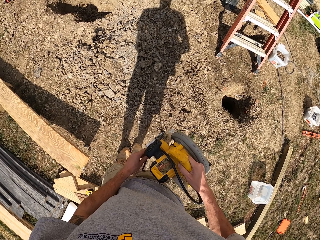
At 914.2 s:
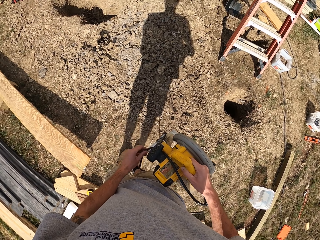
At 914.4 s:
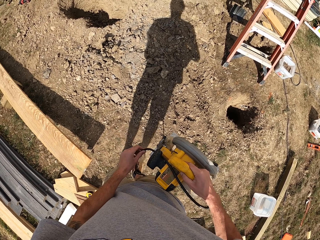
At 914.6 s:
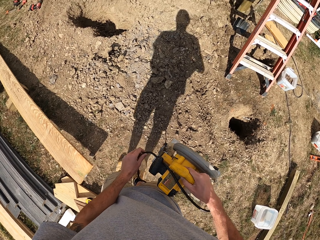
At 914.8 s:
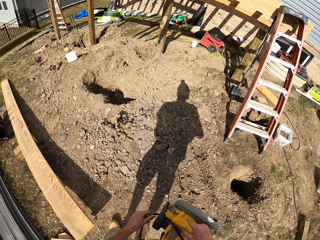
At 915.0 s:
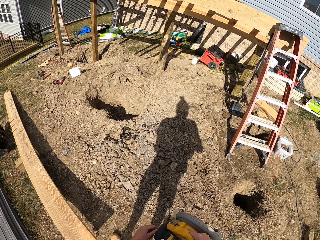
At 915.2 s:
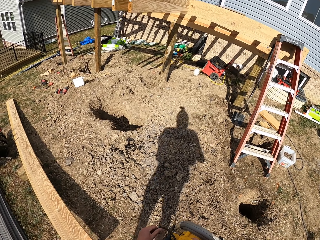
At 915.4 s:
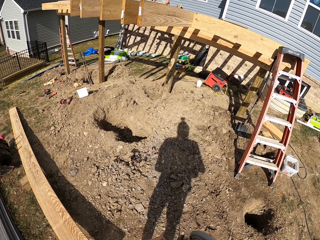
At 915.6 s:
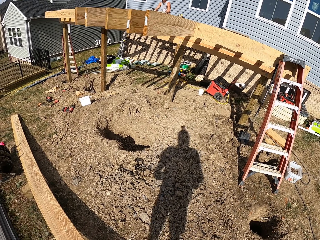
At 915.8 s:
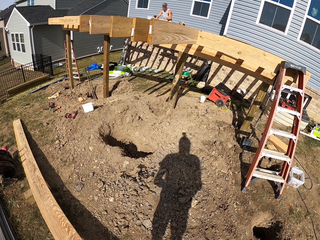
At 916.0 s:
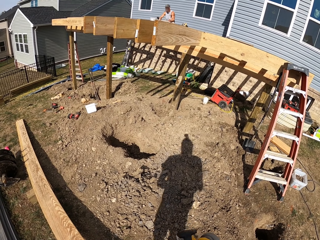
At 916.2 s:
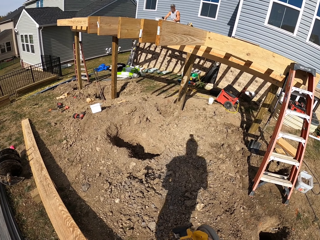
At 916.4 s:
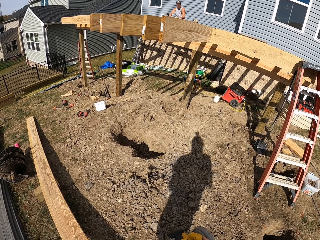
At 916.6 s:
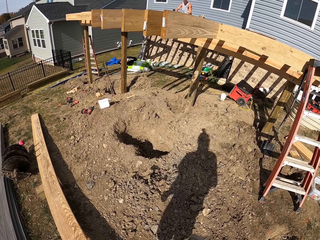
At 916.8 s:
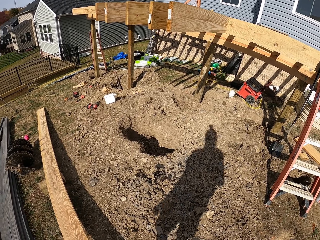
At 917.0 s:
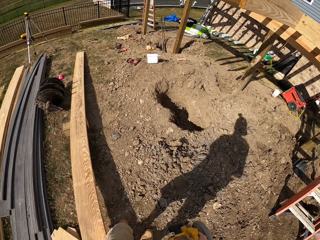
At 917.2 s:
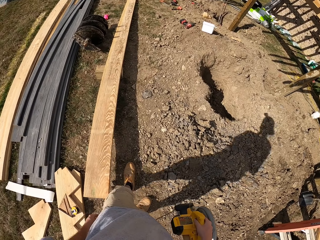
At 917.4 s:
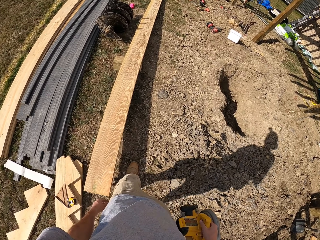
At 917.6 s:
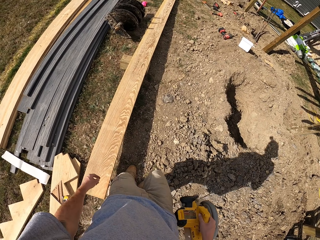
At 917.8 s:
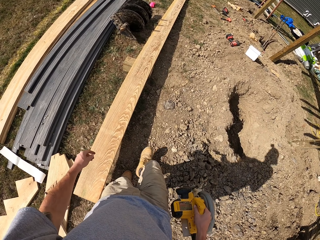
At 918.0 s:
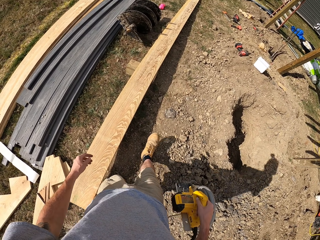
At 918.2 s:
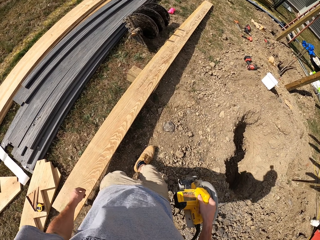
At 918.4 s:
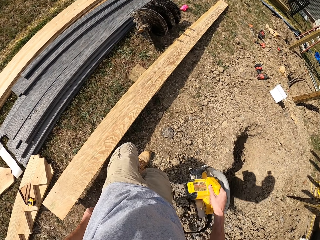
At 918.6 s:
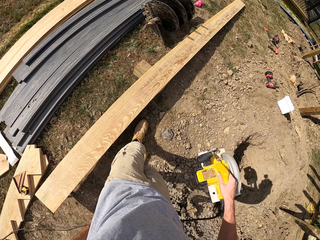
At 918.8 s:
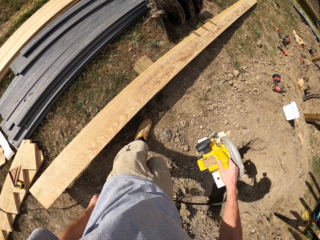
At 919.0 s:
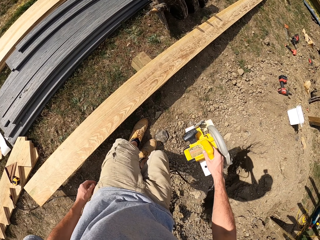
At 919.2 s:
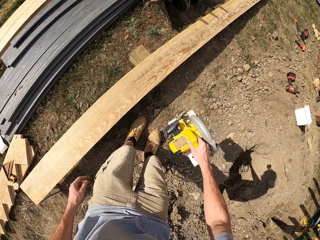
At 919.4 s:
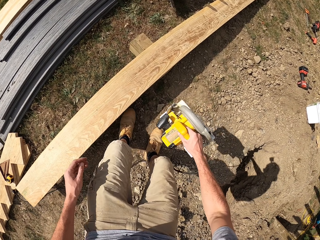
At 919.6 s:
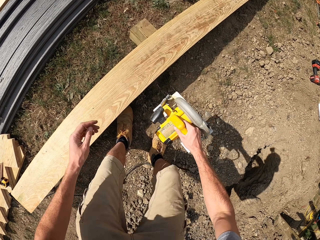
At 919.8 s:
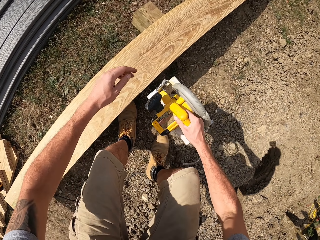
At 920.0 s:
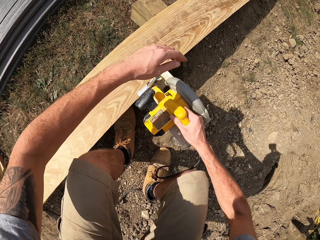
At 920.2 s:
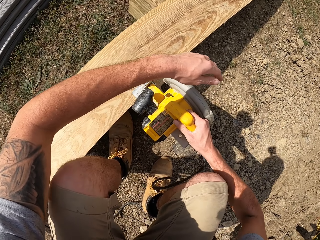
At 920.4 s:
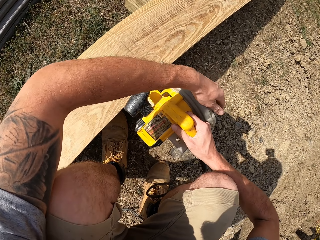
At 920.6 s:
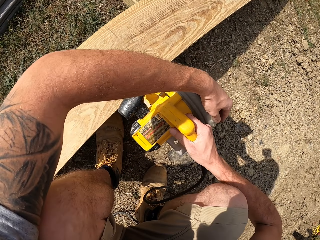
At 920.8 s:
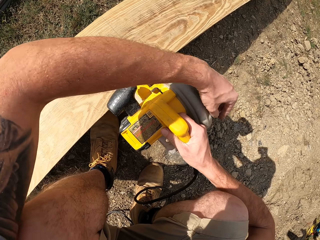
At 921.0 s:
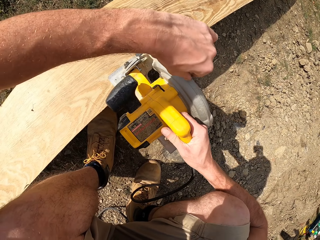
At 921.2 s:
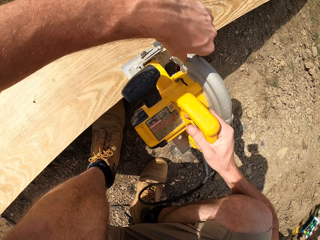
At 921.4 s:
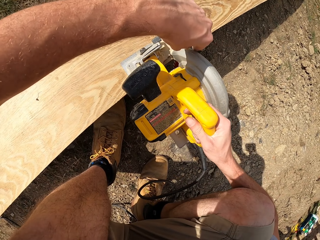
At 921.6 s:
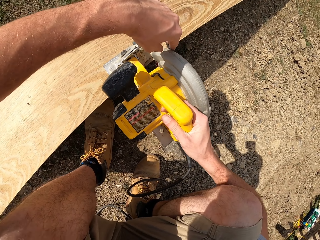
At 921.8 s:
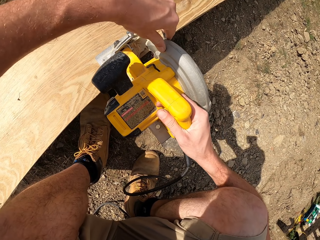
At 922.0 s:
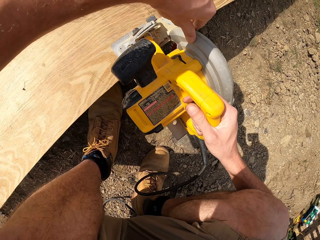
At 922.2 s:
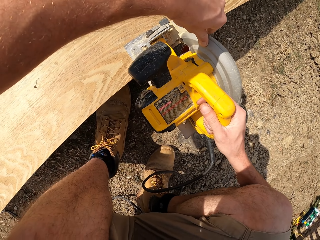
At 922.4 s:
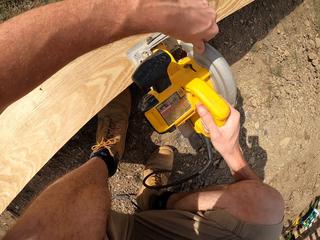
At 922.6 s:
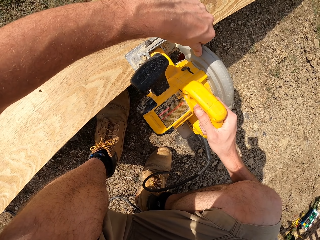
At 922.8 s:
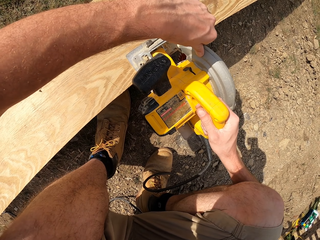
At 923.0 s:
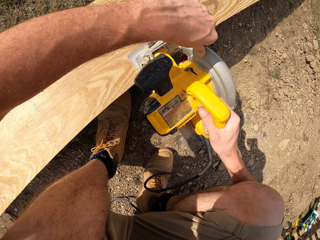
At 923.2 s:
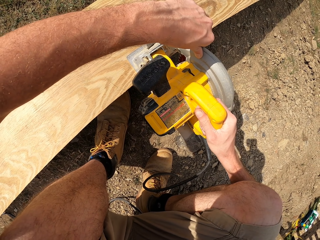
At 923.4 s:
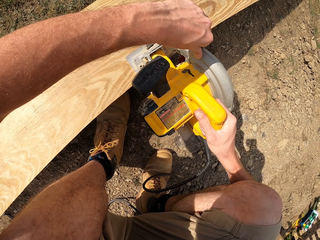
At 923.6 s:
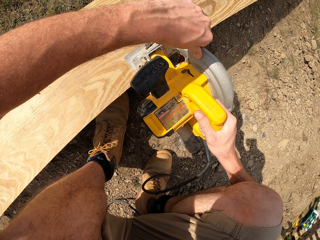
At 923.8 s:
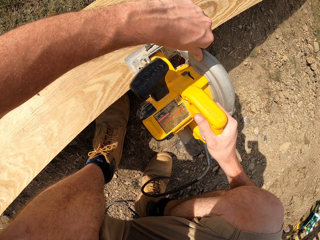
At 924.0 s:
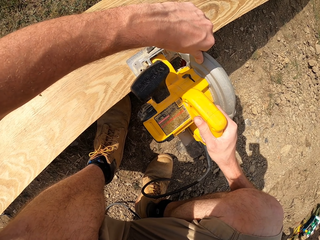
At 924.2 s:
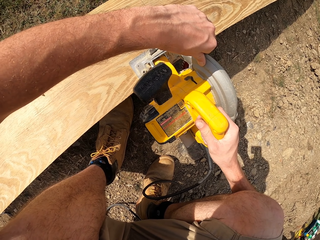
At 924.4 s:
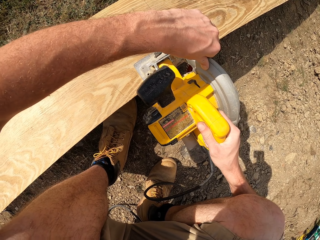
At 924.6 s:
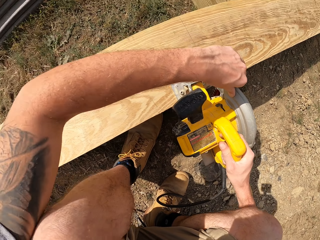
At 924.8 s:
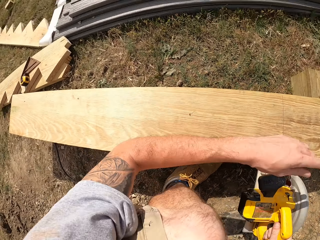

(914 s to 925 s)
The camera wearer looks at a person. They hold the wire of the circular saw. They look around. They walk around. They put the circular saw on the lumber. They hold the circular saw with both hands.

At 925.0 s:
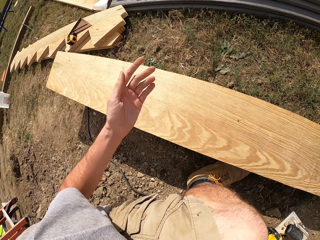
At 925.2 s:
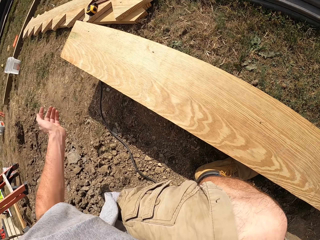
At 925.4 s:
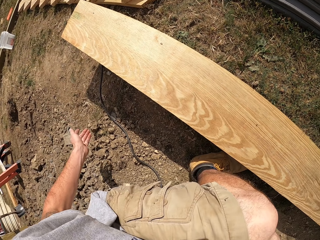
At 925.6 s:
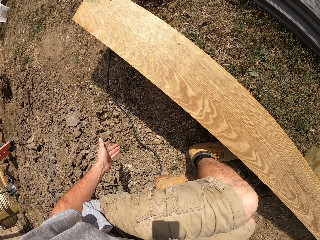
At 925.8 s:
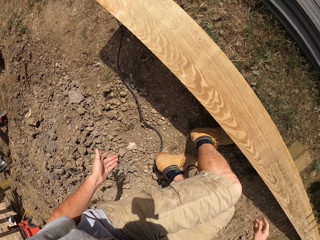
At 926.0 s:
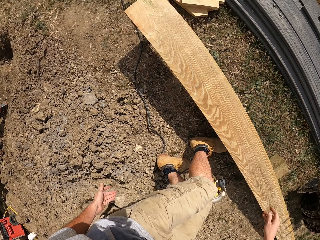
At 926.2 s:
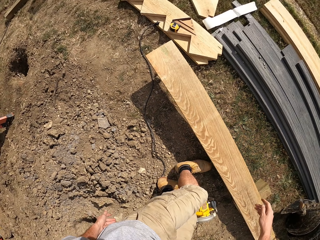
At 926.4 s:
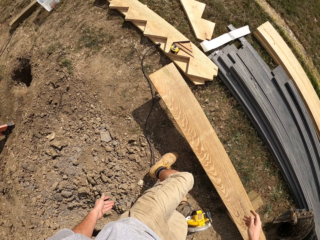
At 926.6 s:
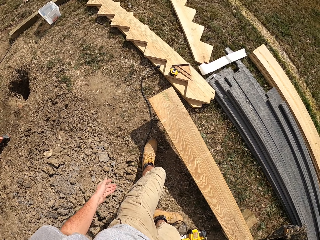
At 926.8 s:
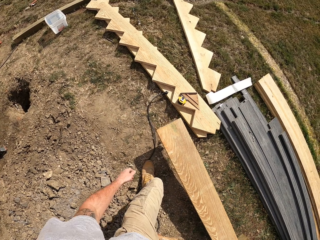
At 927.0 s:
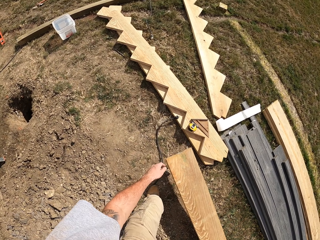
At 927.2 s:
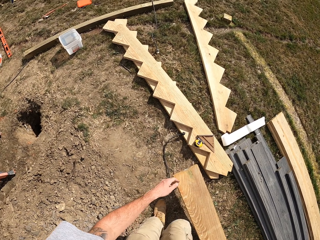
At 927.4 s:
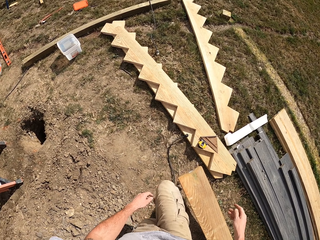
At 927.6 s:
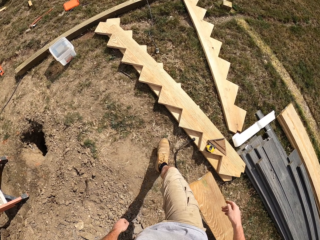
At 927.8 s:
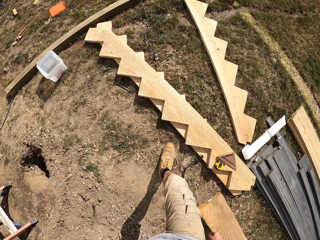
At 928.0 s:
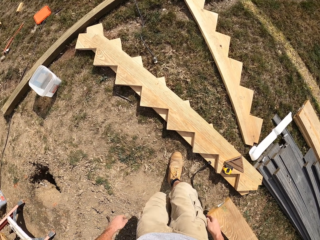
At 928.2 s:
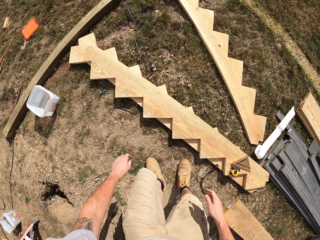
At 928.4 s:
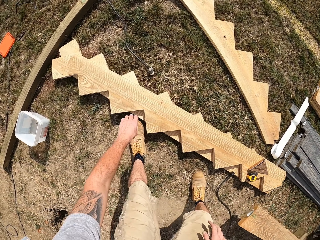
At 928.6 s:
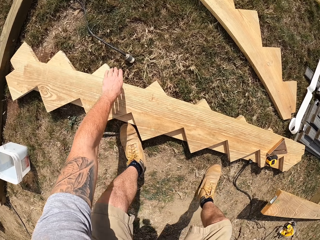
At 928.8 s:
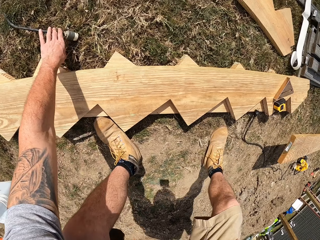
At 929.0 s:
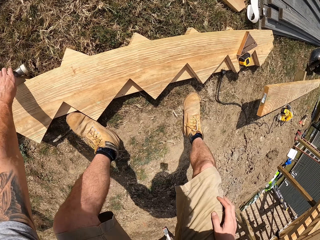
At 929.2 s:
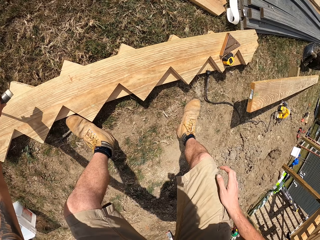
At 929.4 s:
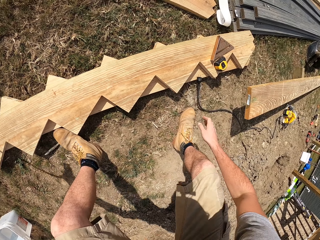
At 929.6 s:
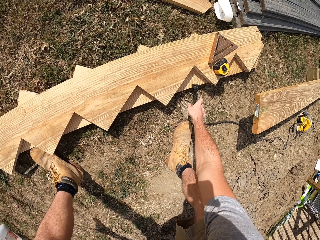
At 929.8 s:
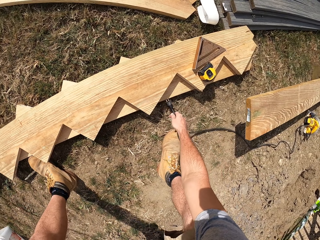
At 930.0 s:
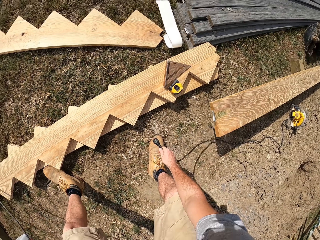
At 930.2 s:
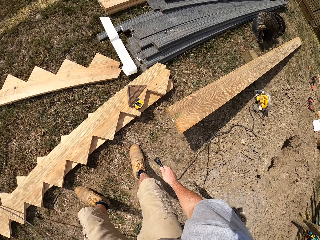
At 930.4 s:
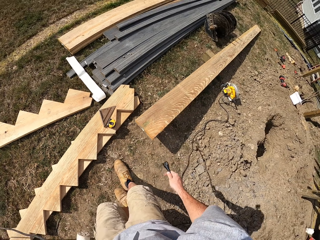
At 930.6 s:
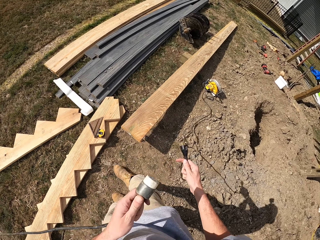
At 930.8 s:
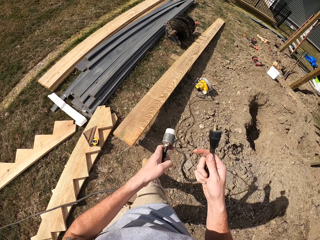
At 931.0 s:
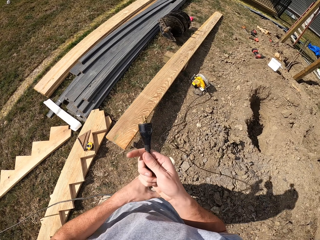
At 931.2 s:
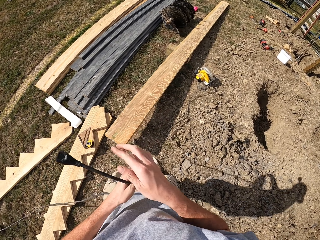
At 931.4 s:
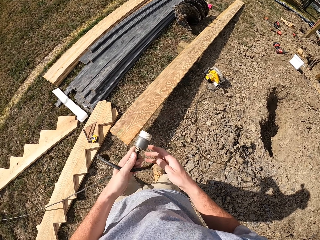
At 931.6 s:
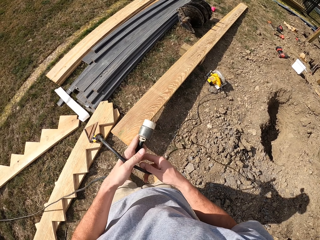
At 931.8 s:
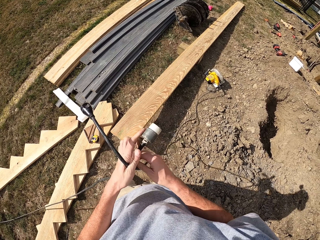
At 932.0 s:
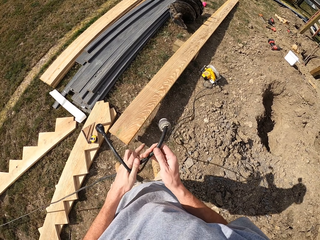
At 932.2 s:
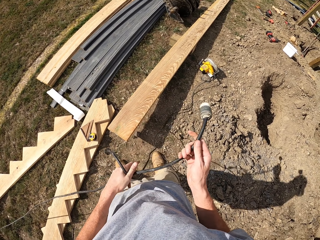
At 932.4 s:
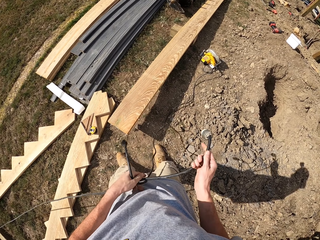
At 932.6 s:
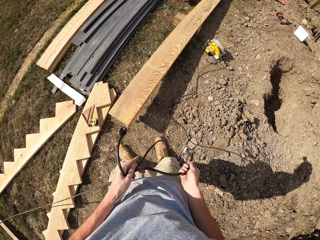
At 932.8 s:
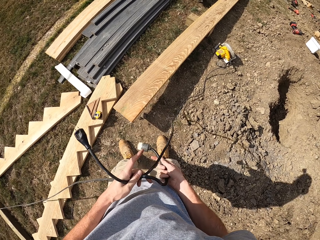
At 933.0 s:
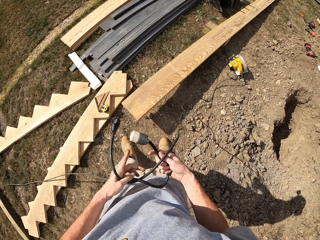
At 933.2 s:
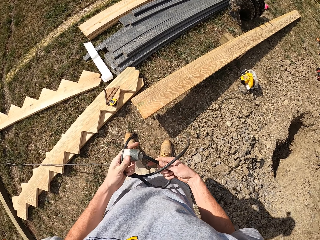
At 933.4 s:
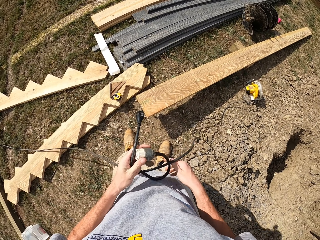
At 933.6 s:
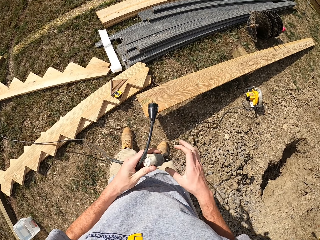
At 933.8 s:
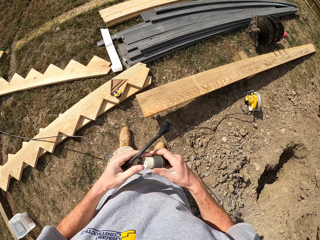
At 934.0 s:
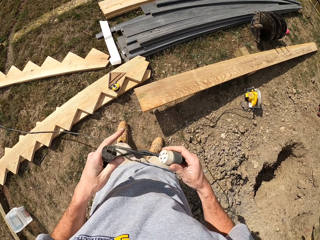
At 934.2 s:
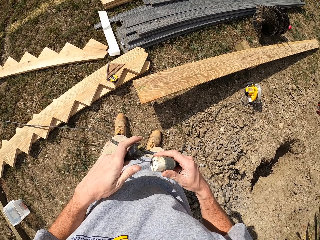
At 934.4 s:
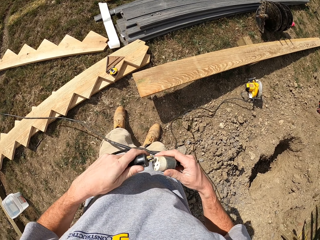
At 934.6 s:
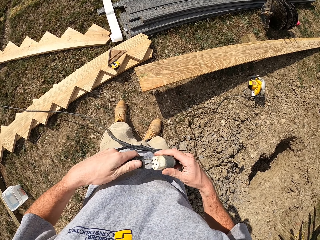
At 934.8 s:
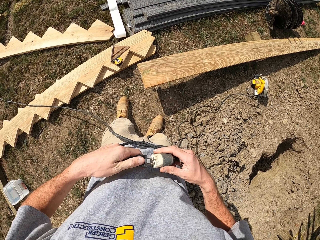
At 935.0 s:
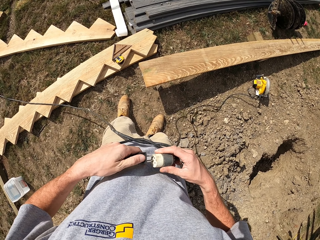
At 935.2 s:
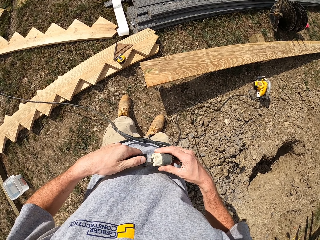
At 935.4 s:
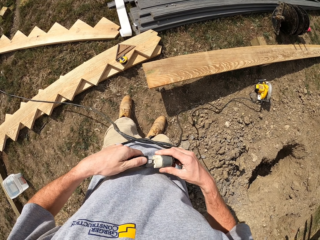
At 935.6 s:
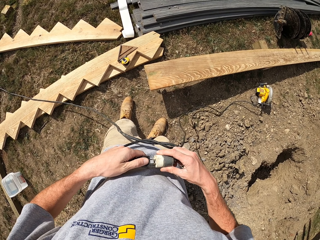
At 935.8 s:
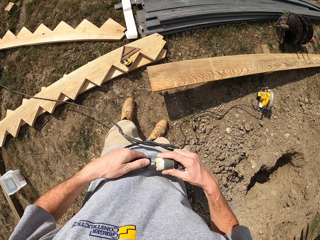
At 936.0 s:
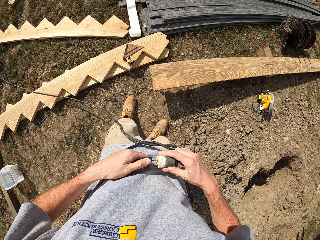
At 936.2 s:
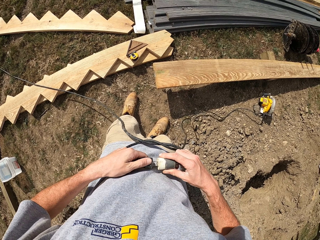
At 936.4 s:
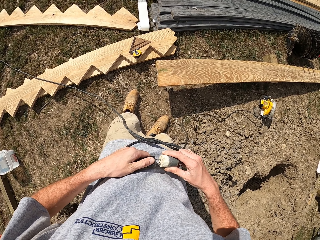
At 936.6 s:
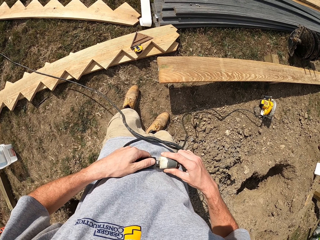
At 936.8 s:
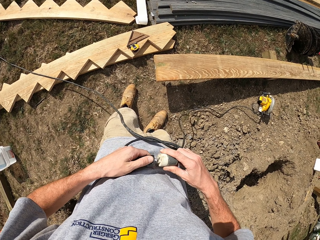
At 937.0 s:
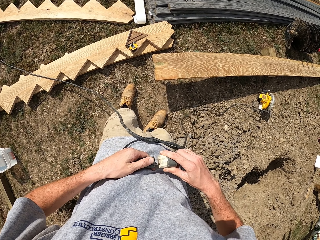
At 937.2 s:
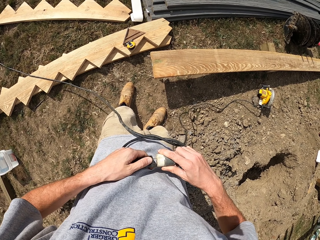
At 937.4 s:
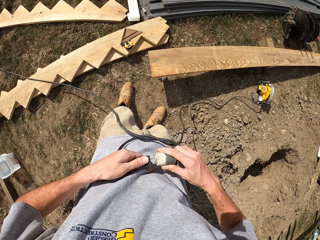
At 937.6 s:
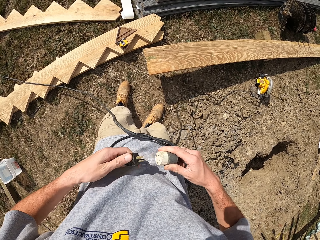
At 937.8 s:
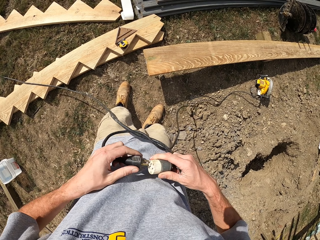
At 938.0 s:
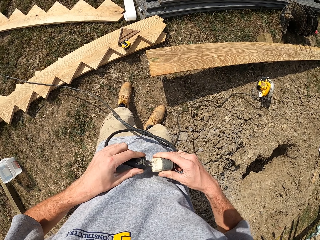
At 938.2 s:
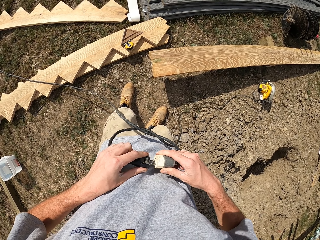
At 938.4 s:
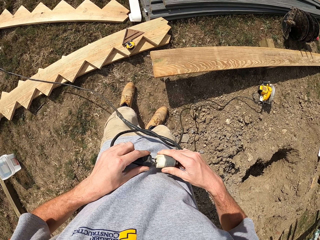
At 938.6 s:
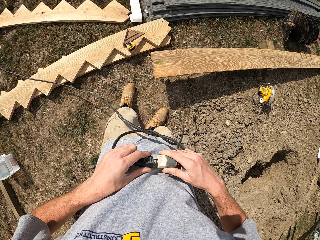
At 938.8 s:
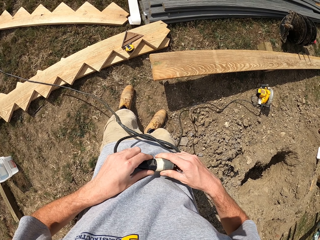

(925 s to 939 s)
The camera wearer walks around. They look around. They pick up a socket with the left hand. They pick up the plug with the right hand. They hold the socket and the plug with both hands. They tie a knot with the plug and the socket. They connect together the plug and the socket.
